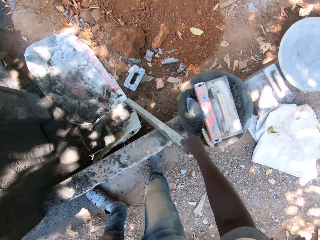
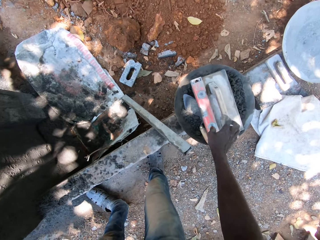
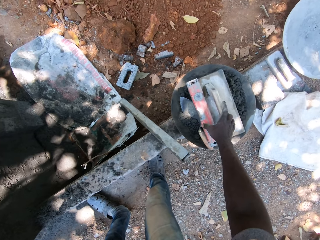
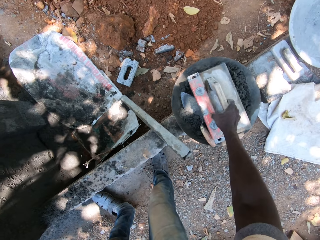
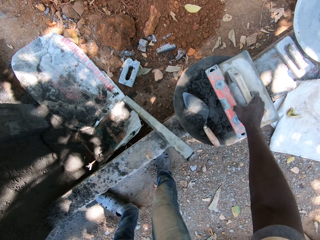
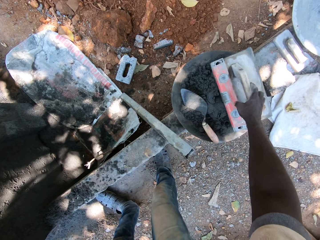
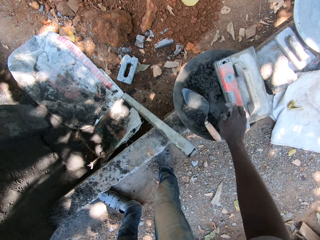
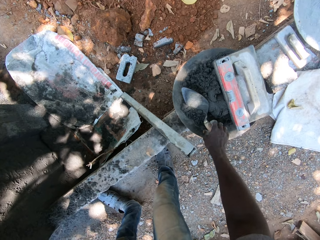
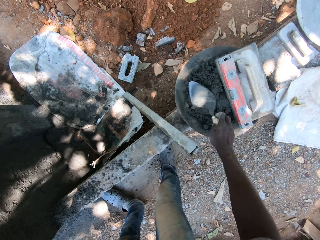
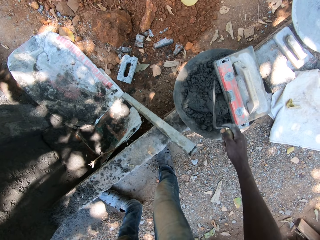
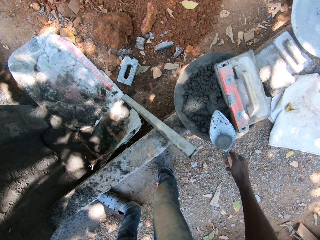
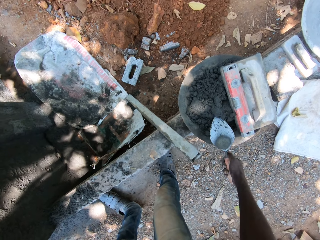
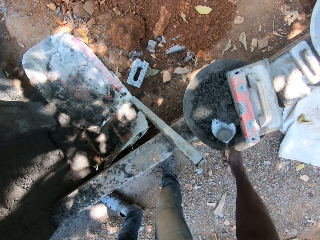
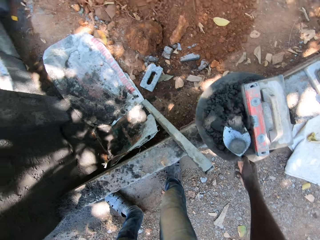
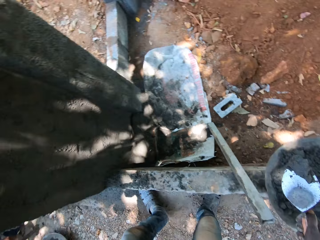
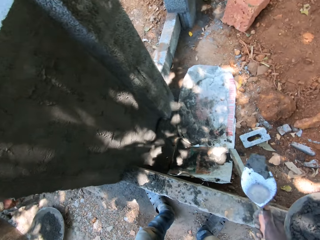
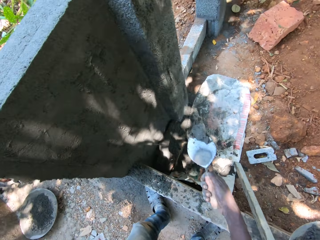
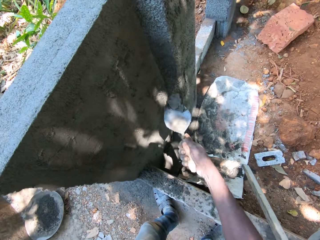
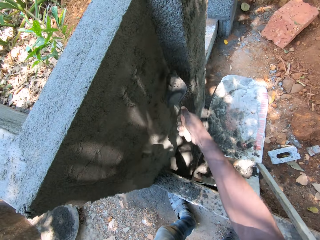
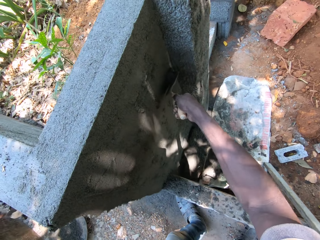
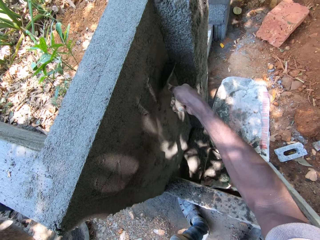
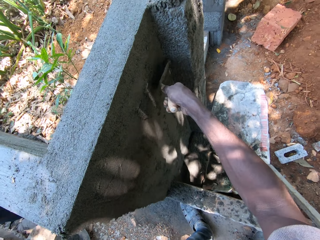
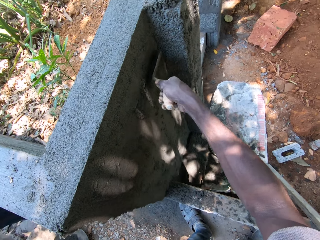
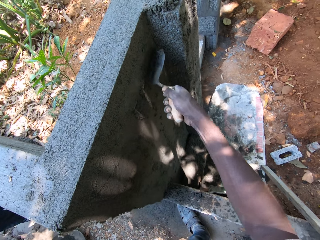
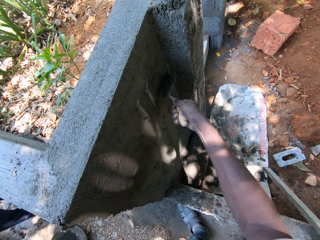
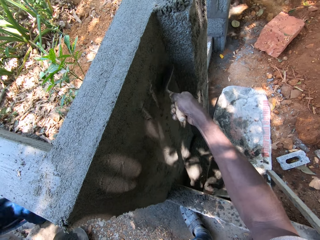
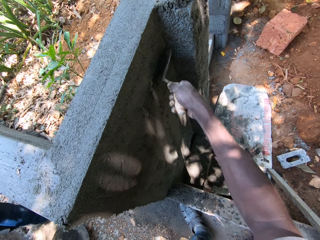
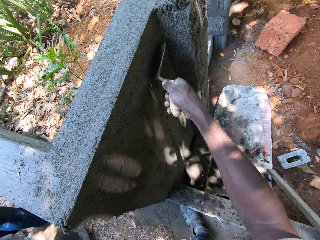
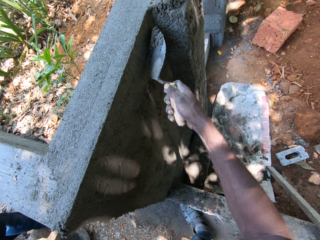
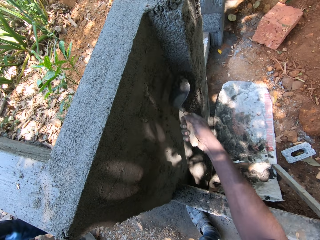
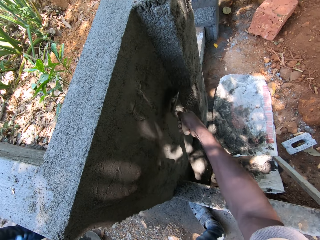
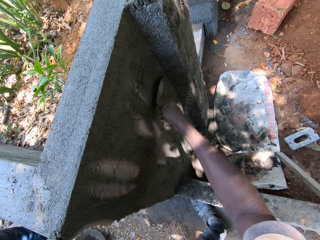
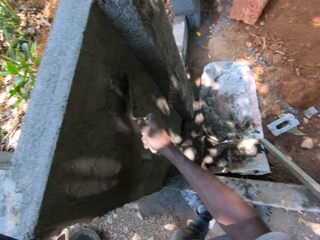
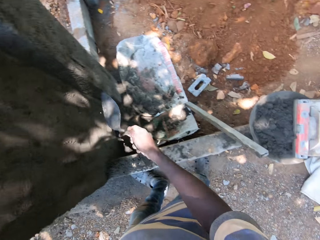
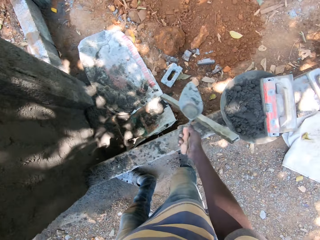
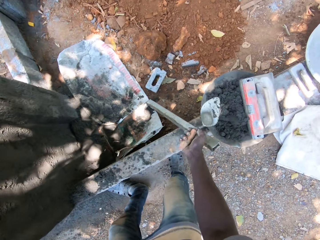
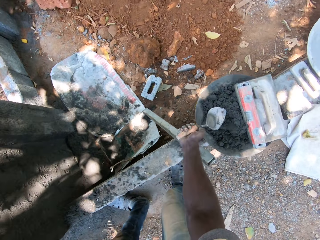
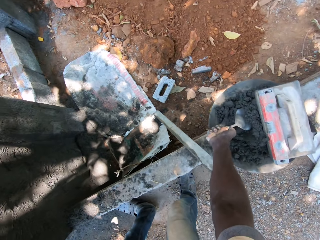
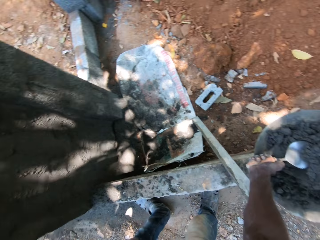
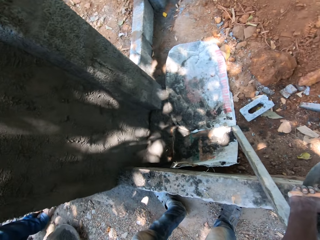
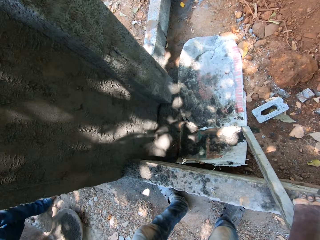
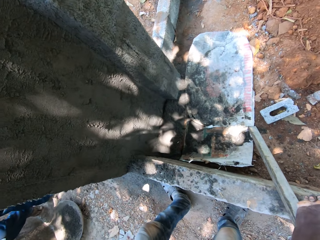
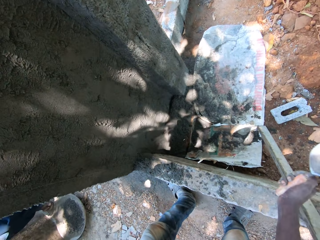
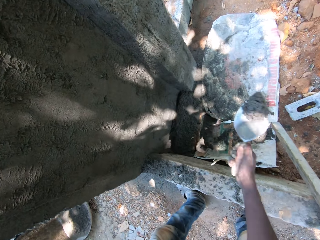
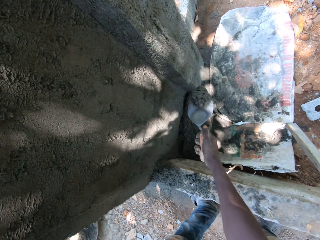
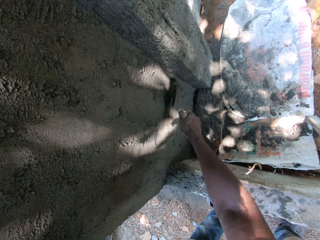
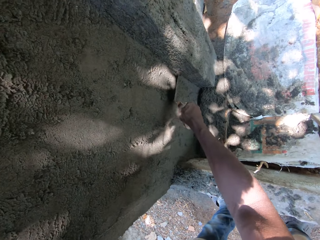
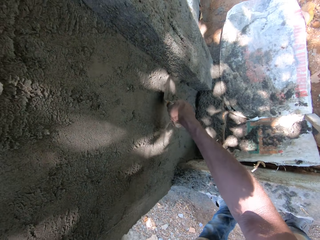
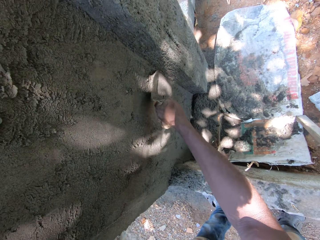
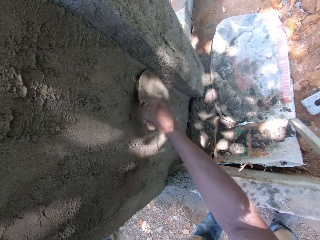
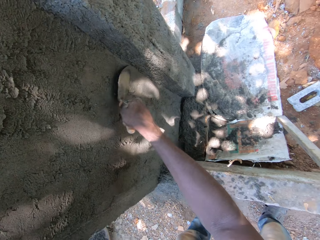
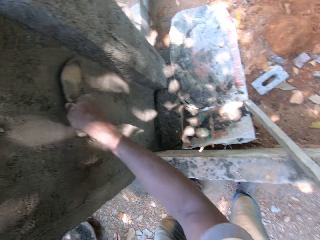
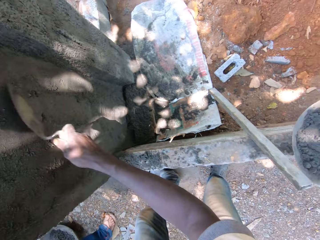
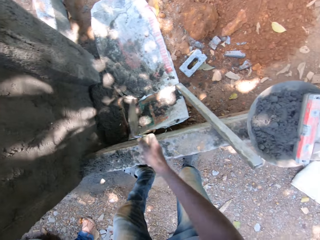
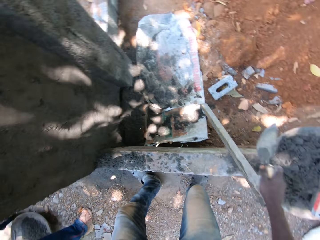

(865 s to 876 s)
The camera wearer drops the straight pipe in his right hand to the ground. He extends the wooden trowel. He moves the mortar board and spirit level in the mortar pan to the side with his right hand. He picks a triangle shaped trowel from the mortar pan with his right hand. He scoops wet cement from the mortar pan with the trowel in his right hand. He plasters the wet cement on the trowel in his right hand on the wall. He scoops wet cement from the mortar pan with the trowel in his right hand again. He plasters the wet cement on the trowel in his right hand on the wall again.

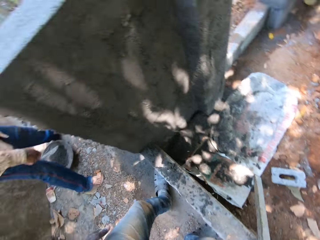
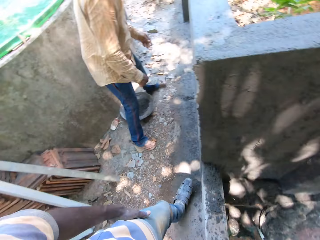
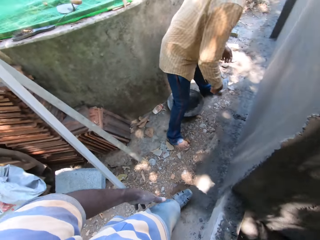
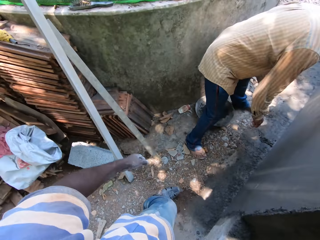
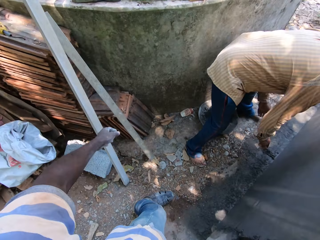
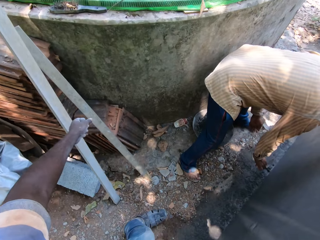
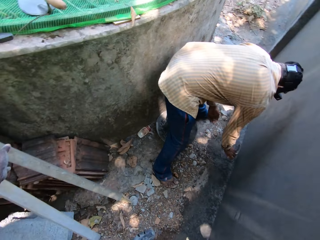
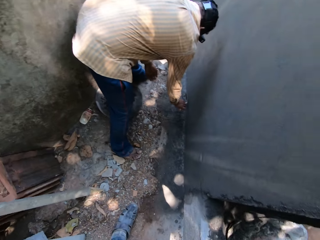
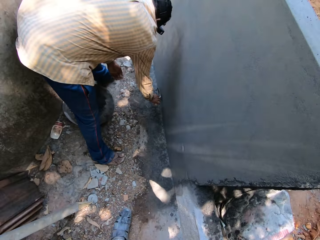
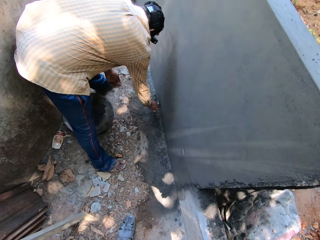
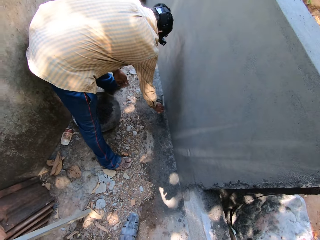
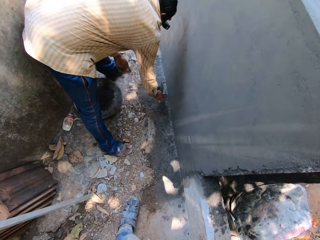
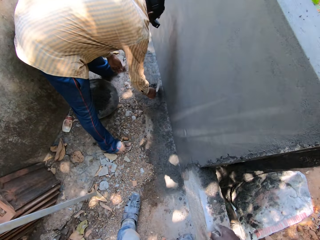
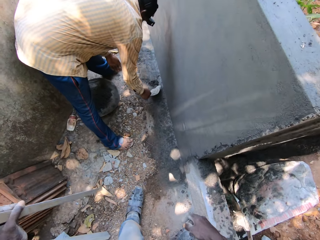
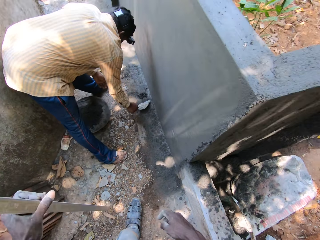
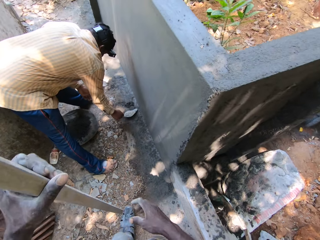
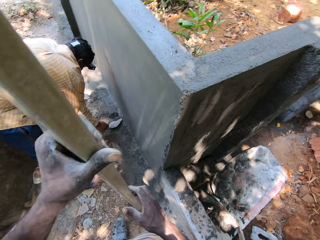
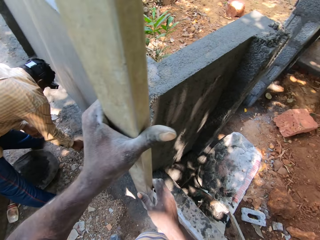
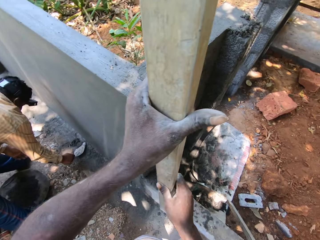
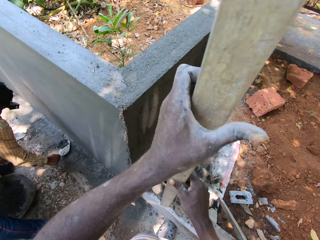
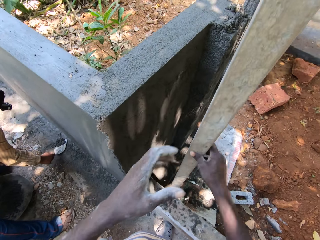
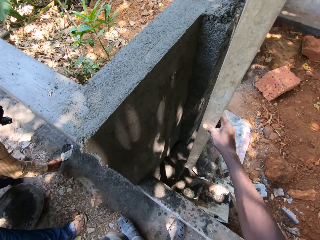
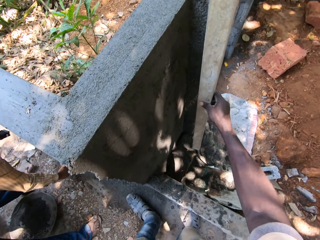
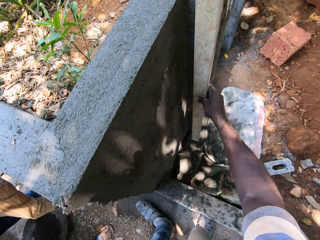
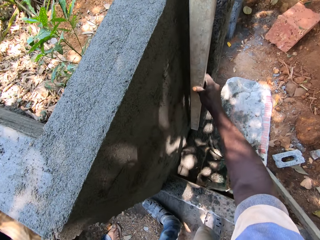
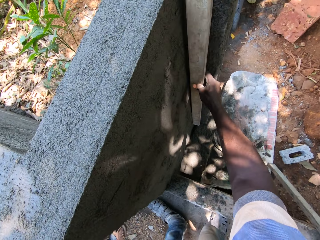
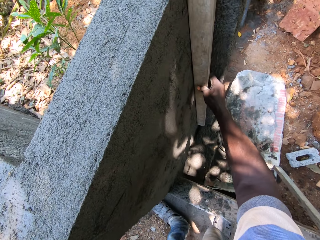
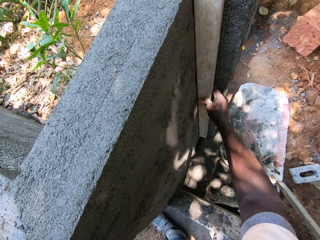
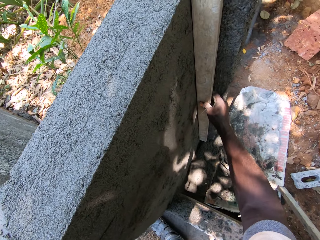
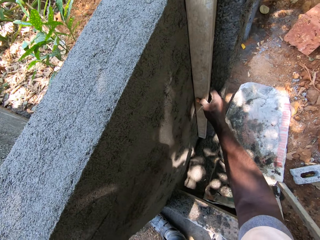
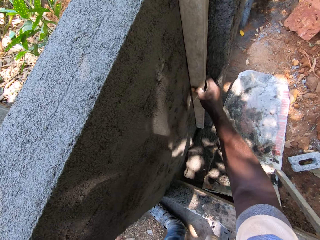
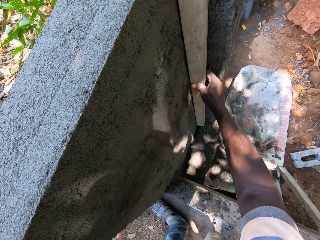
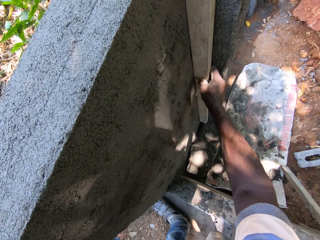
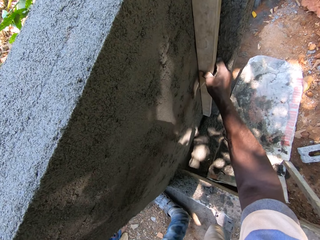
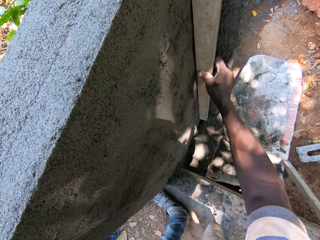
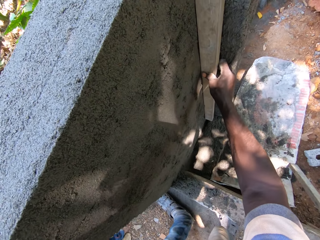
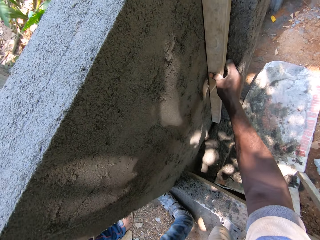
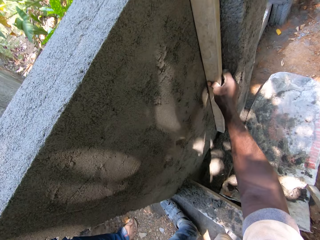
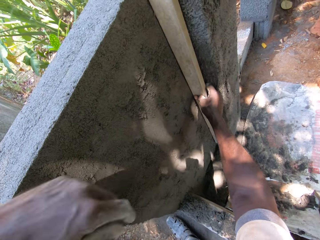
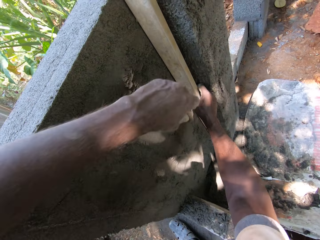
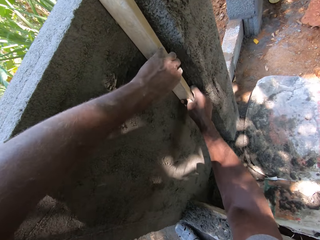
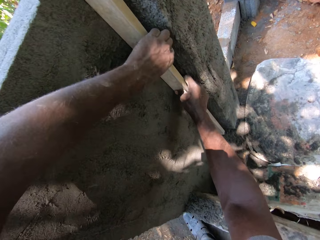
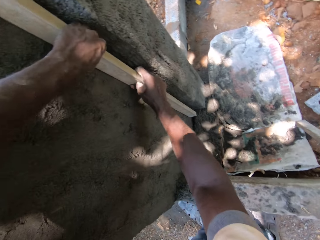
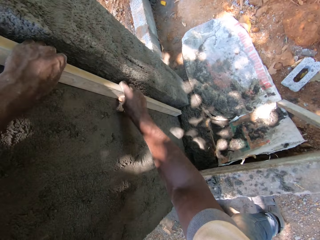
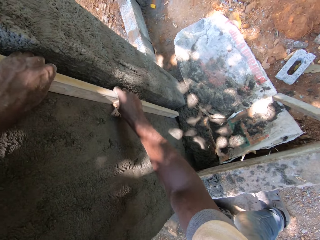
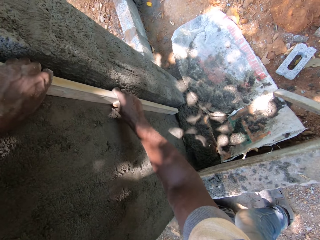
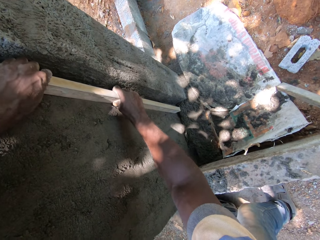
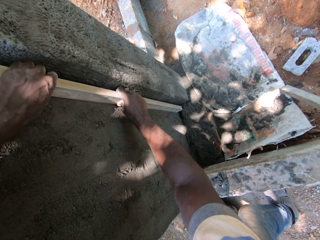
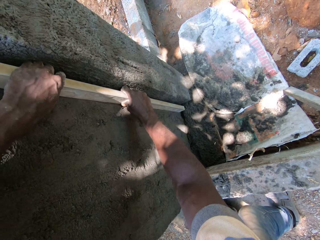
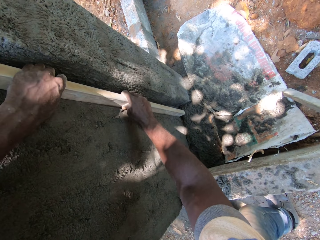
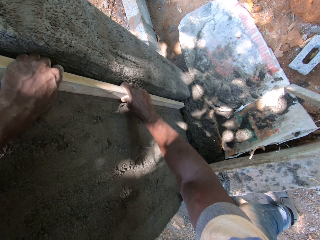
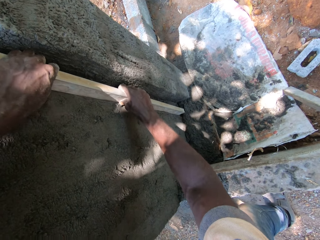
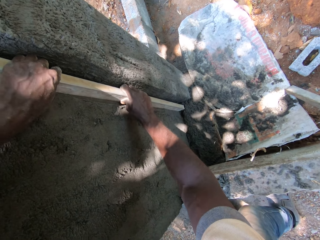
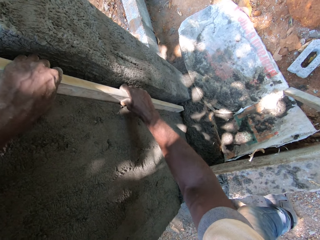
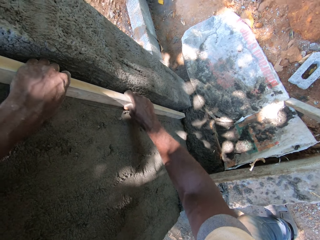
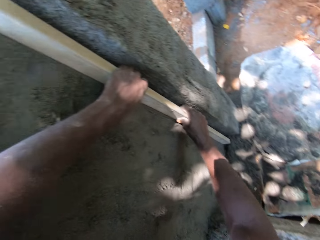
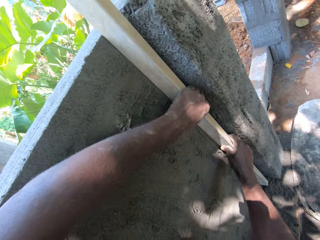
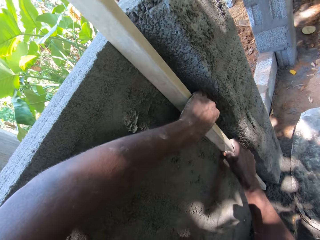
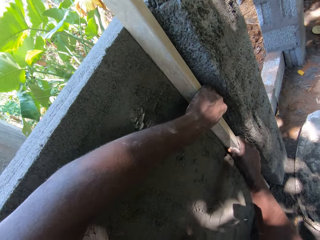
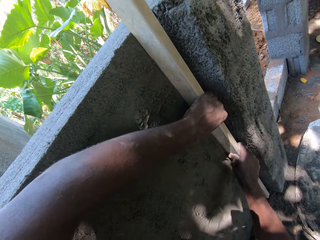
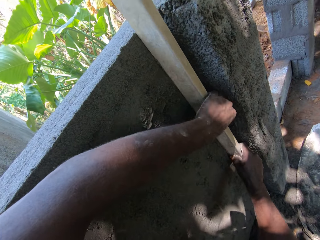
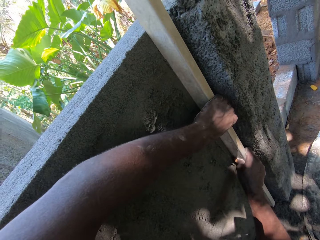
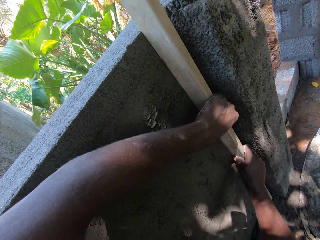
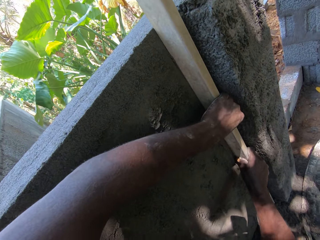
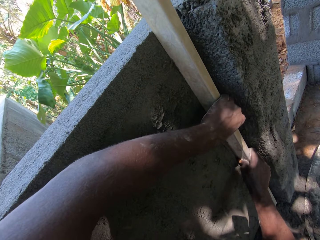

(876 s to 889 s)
The camera wearer drops the trowel in his right hand into the mortar pan on the step. He picks the straight pipe or lath from a wall with his left hand. He passes the straight pipe from his left hand to his right hand. He plasters the wall with the lath. He smoothens concrete on the wall with the straight pipe in his right hand. He smoothens concrete on the wall with the straight pipe in both hands.
